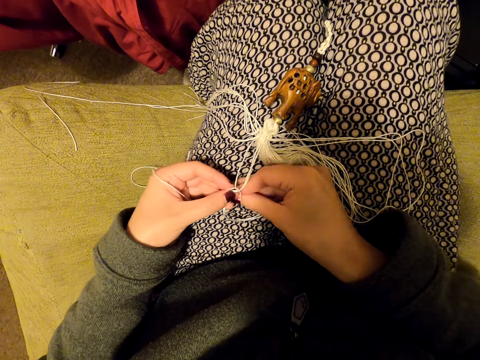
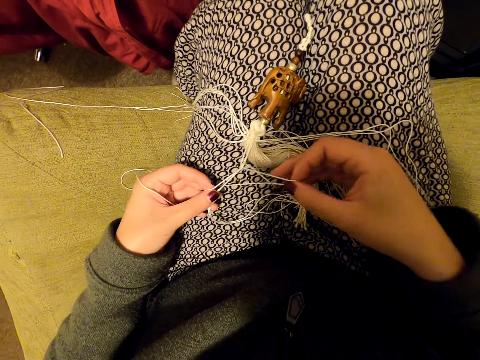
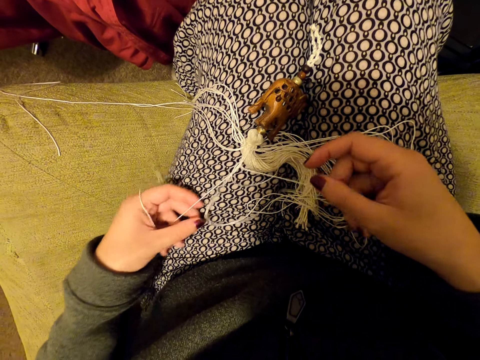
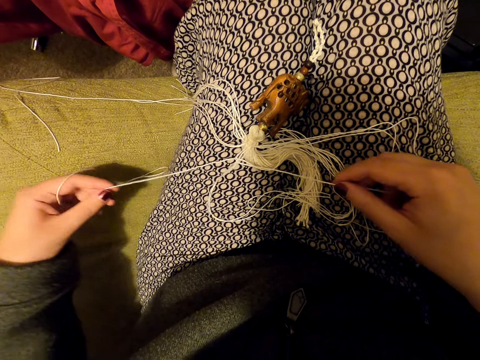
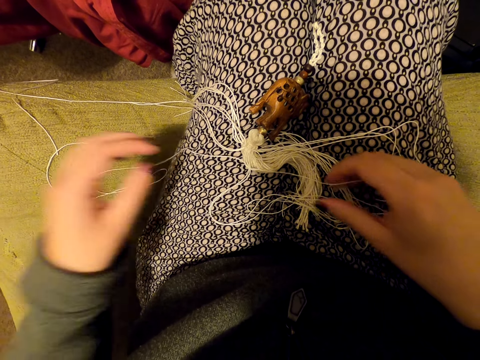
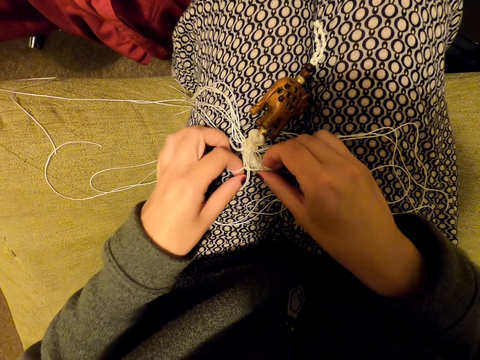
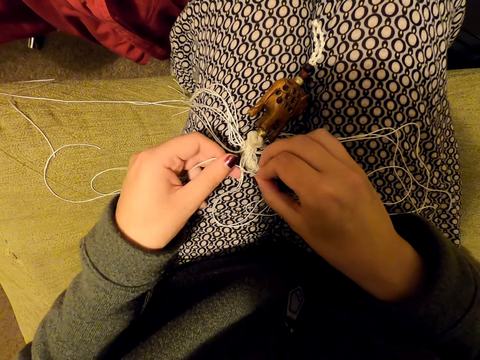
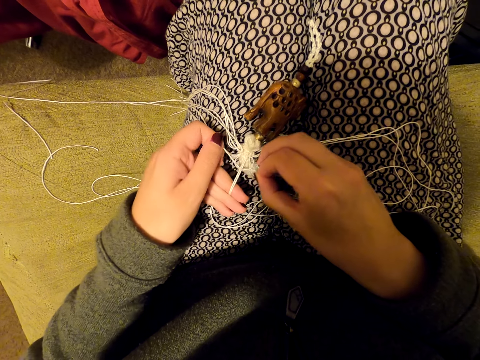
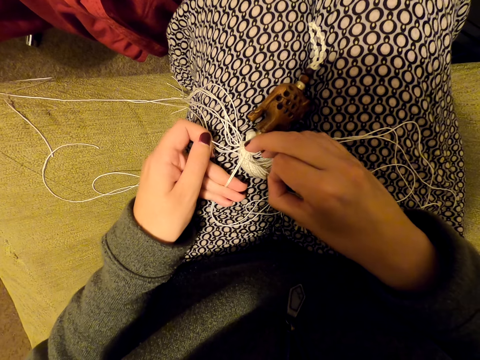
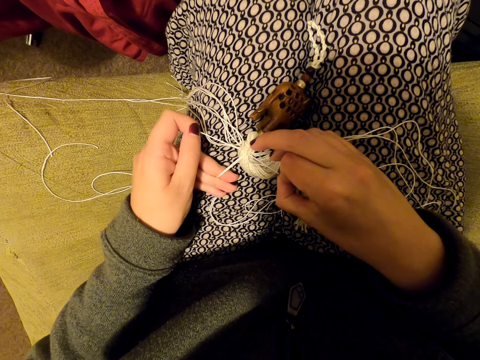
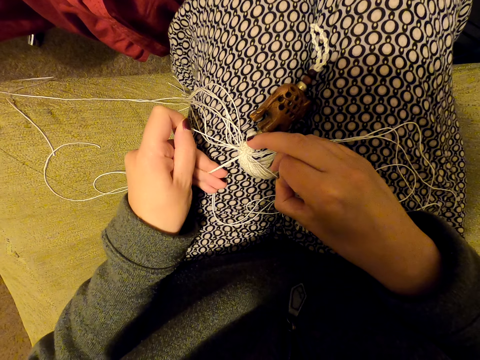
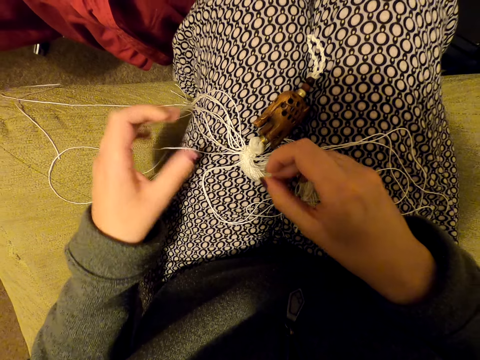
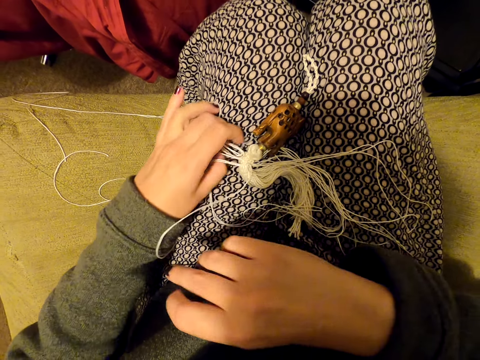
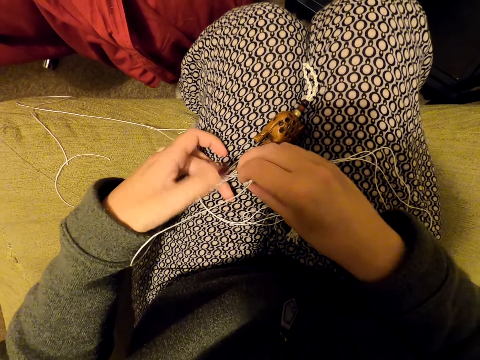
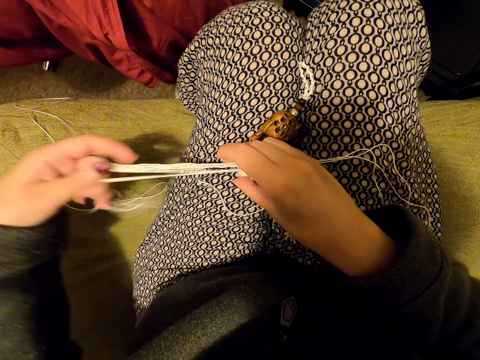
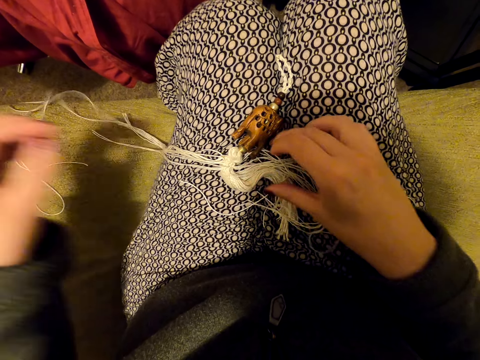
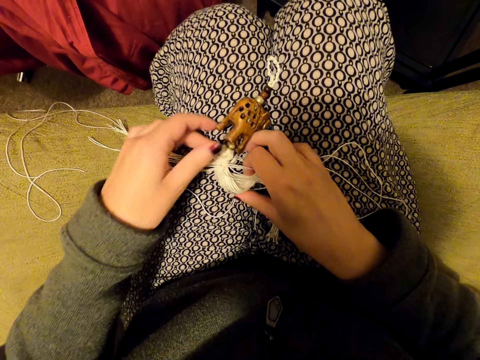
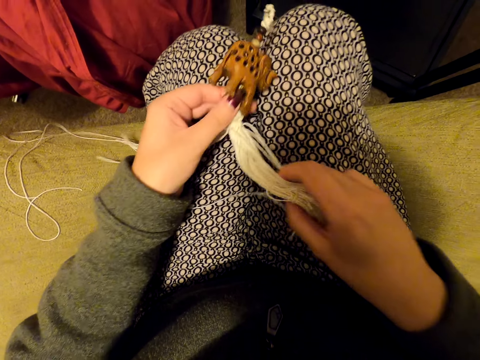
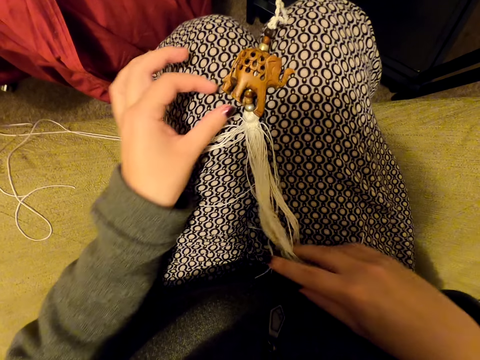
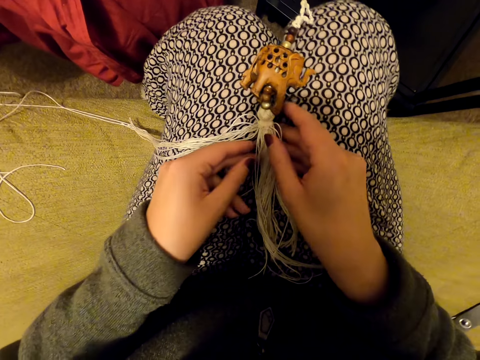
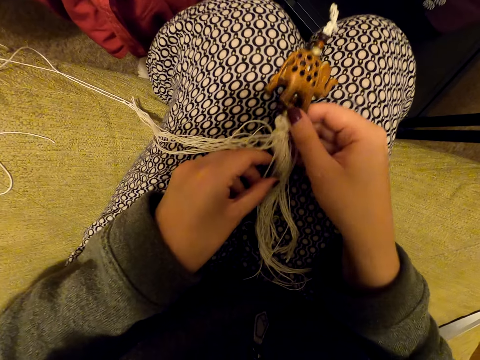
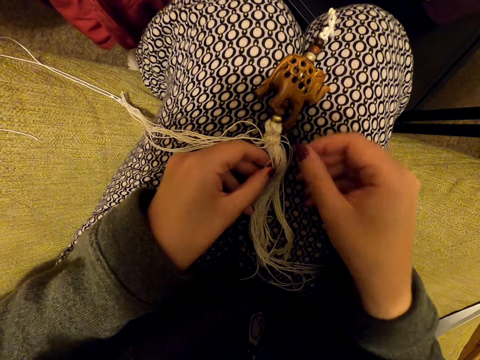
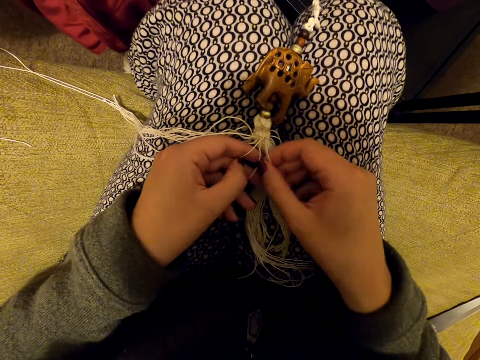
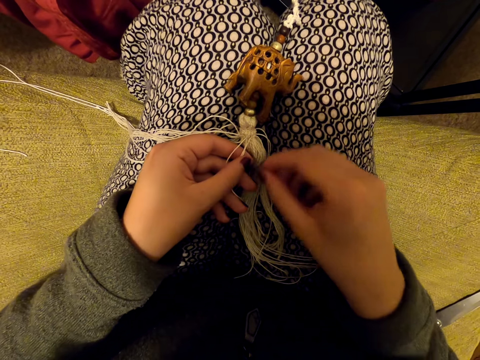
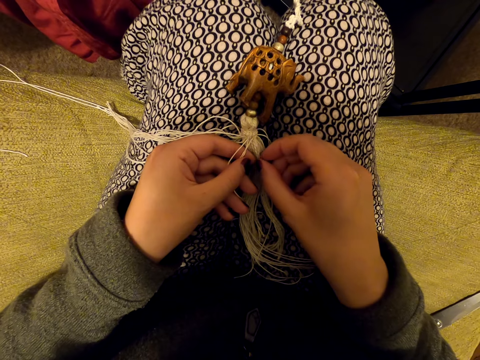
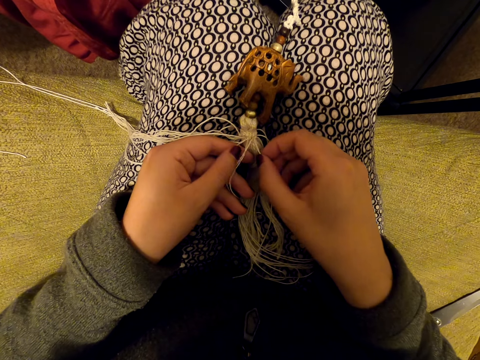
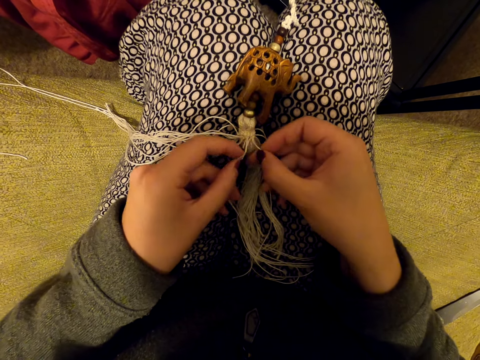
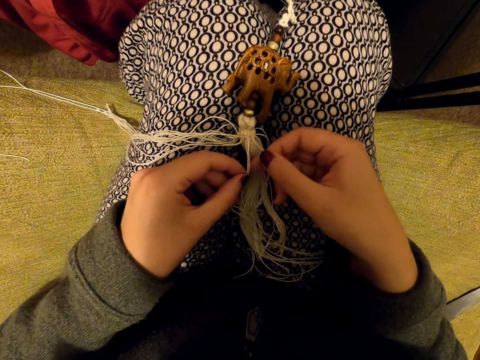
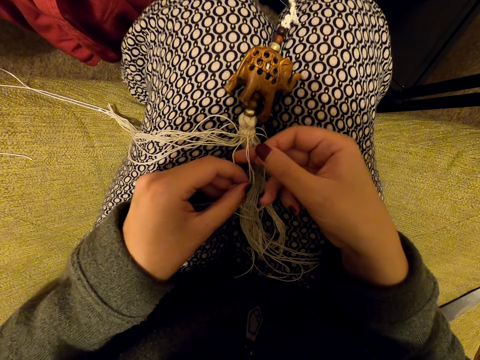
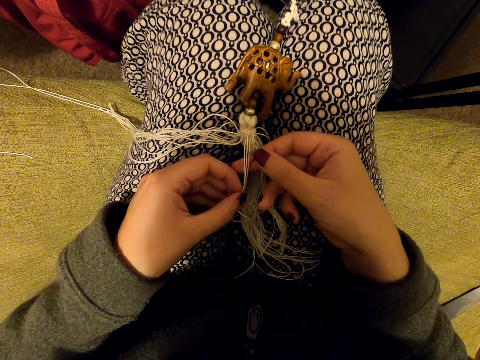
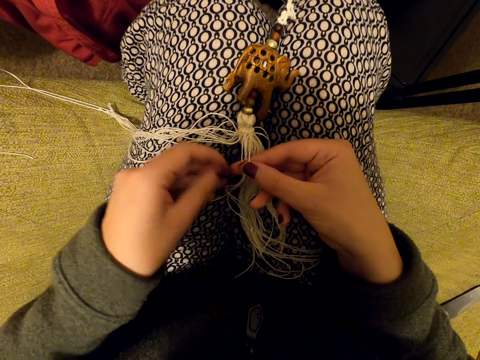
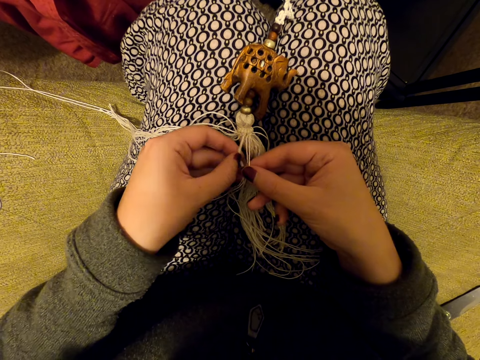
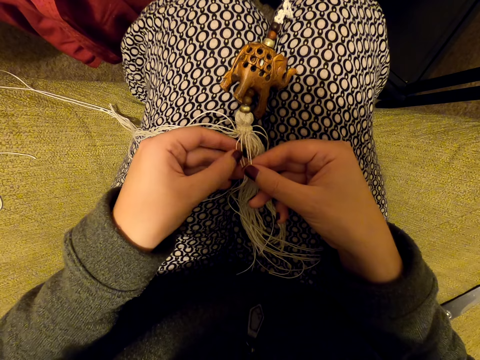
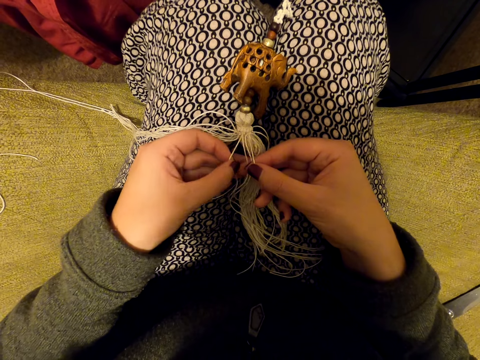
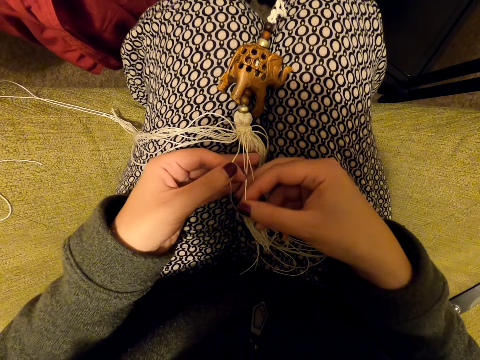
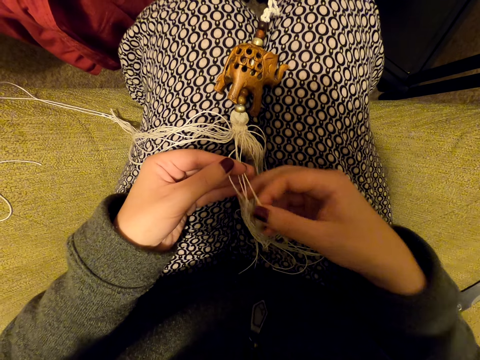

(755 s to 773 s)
The camera wearer knits a tassel decoration with both hands. She pulls the thread. She tightens the knot. She pulls her hand off the thread. She picks the thread. She pulls the thread. She puts the thread on the couch. She picks up the tassel decoration. She aligns the threads. She puts the tassel decoration on her thighs. She aligns the tassel decoration. She picks threads. She switches the thread to the other hand. She picks the thread. She knits the tassel decoration with both hands.

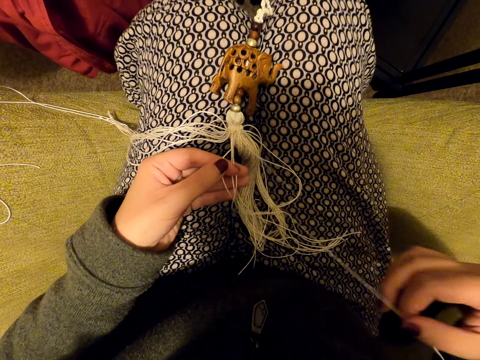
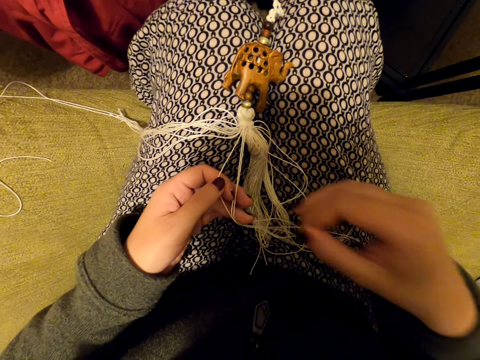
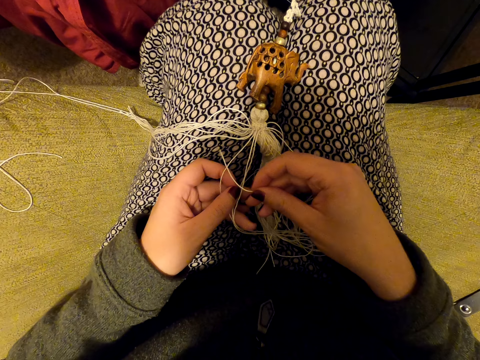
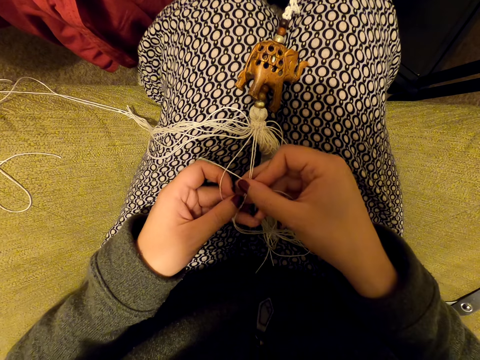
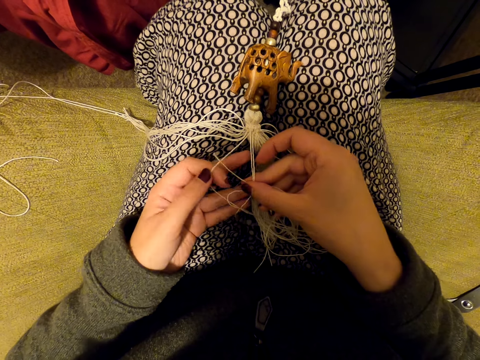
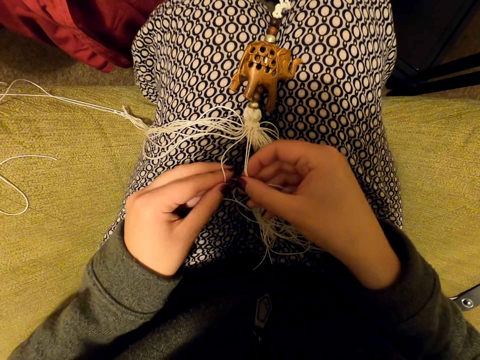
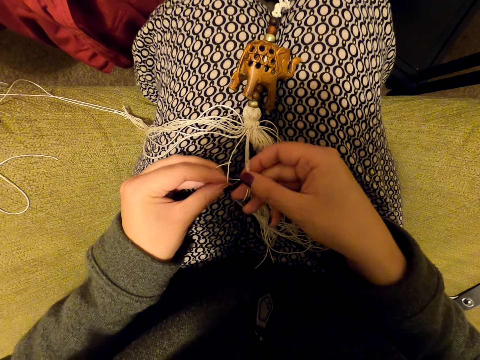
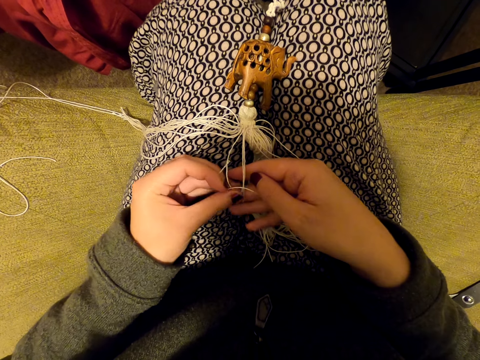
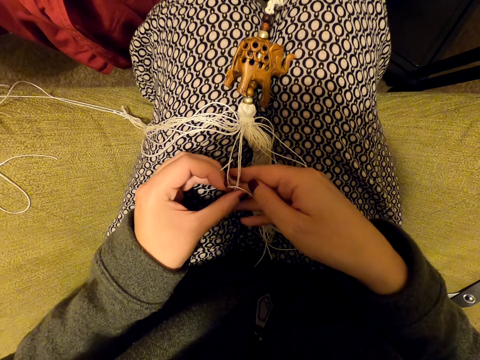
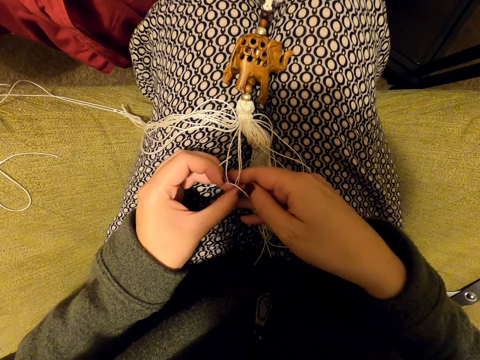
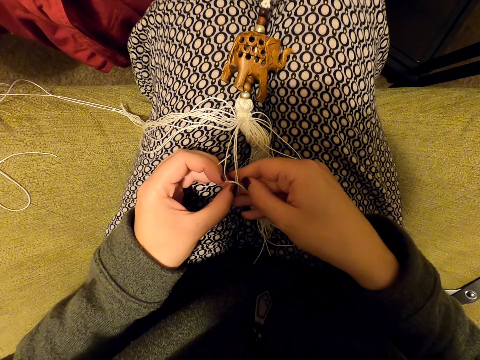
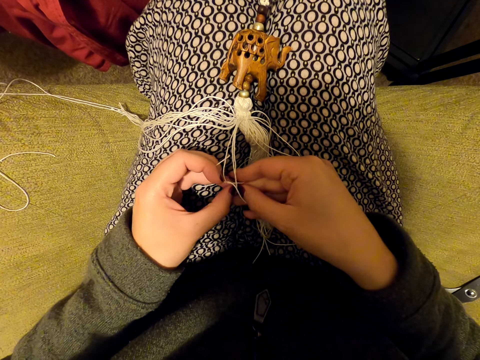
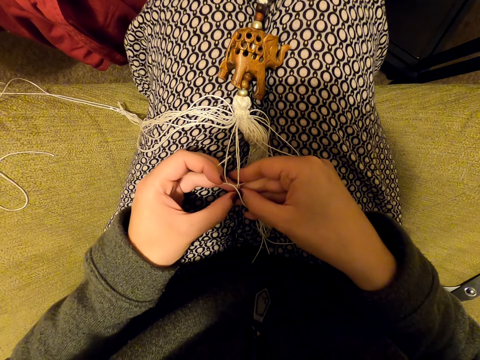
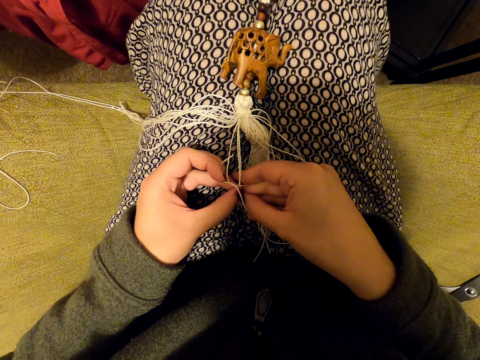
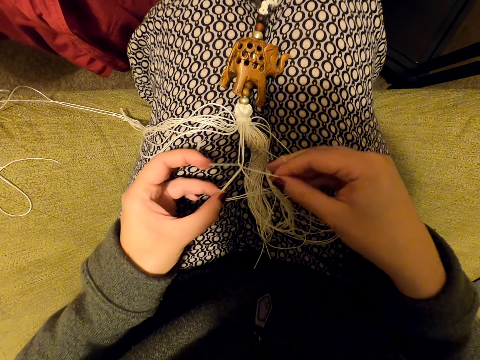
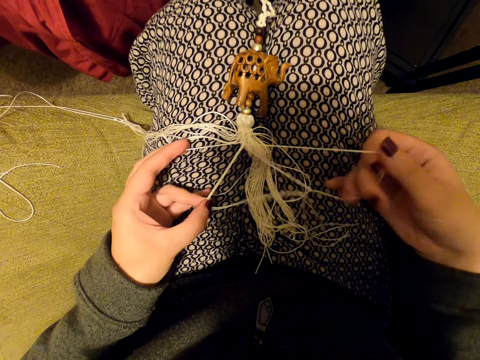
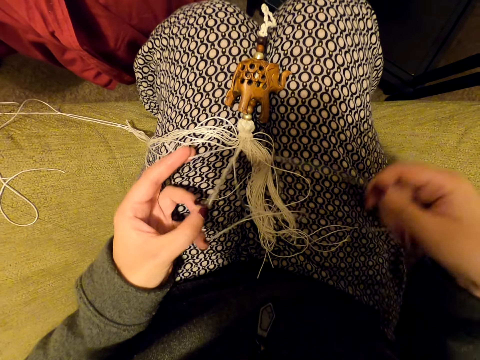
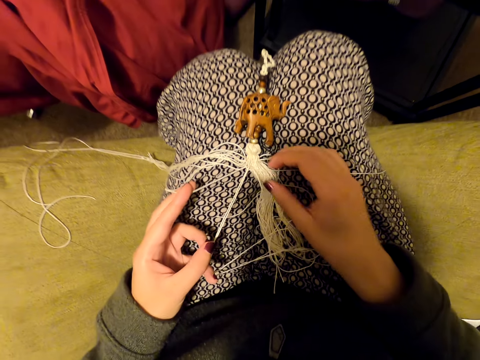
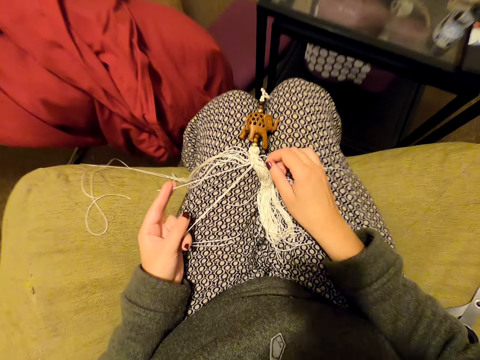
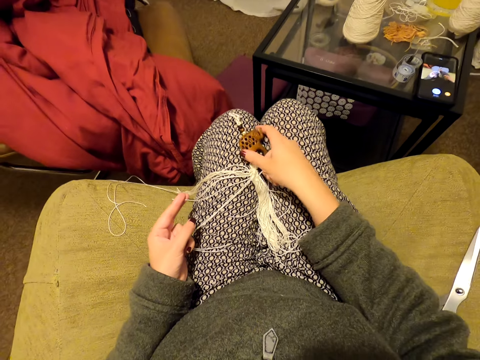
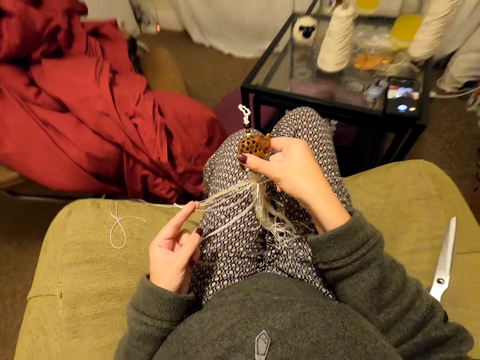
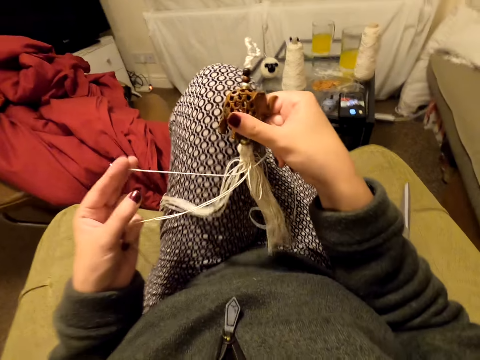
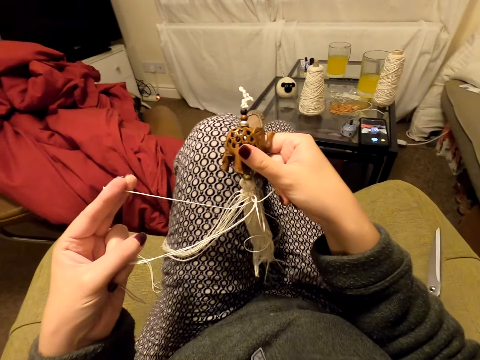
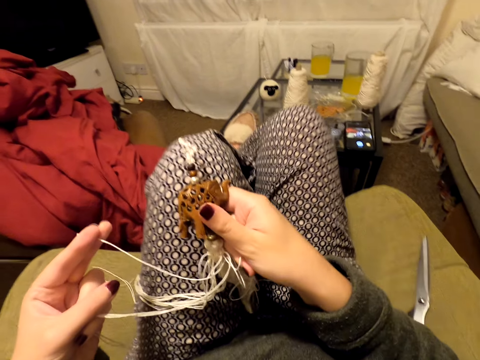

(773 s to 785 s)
The camera wearer tightens the thread. She pulls the thread. She puts the thread on her leg. She pulls the threads. She aligns the tassel decoration. She picks up the tassel decoration. She folds her leg. She puts her feet on the table.
